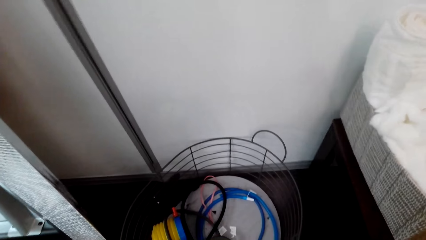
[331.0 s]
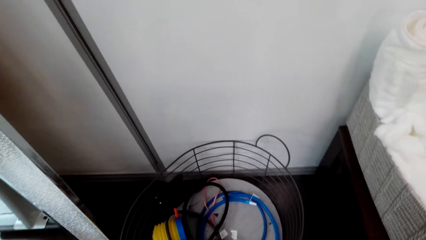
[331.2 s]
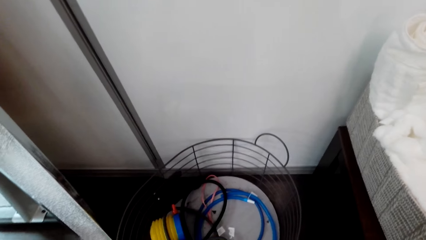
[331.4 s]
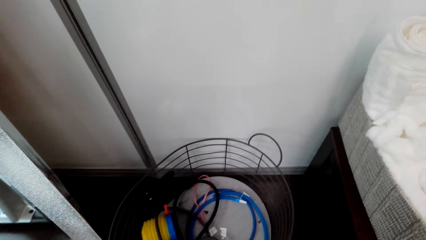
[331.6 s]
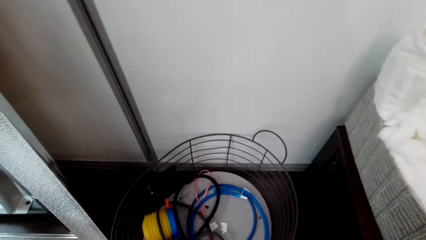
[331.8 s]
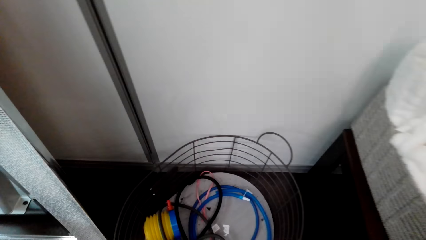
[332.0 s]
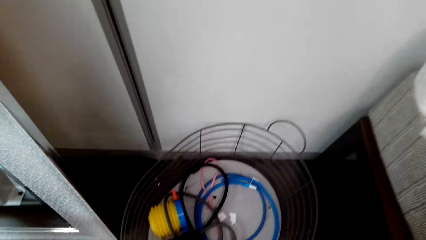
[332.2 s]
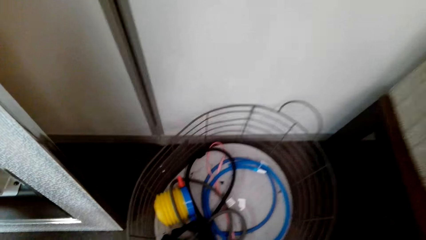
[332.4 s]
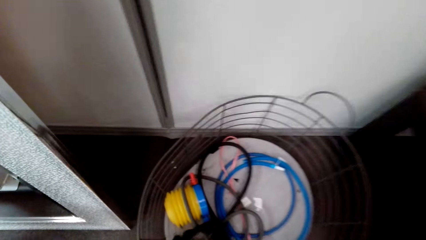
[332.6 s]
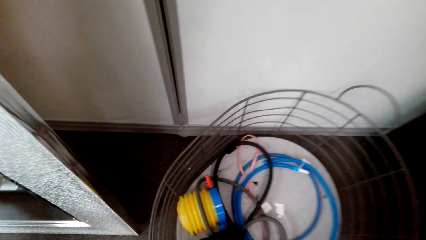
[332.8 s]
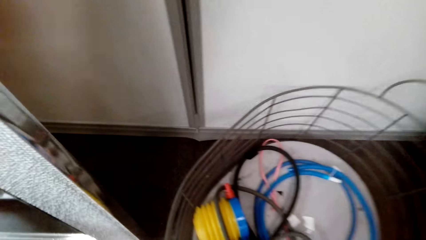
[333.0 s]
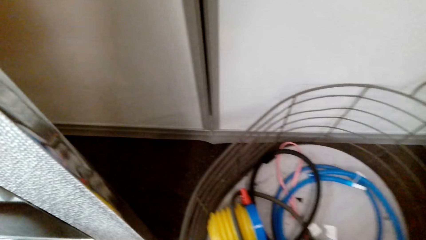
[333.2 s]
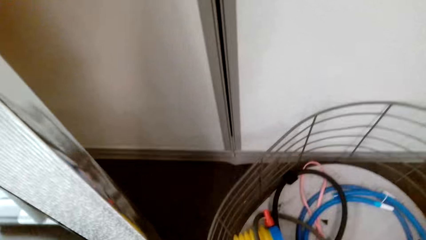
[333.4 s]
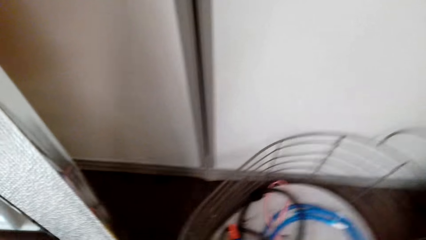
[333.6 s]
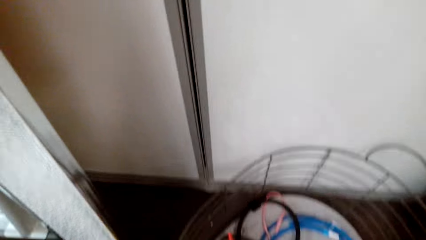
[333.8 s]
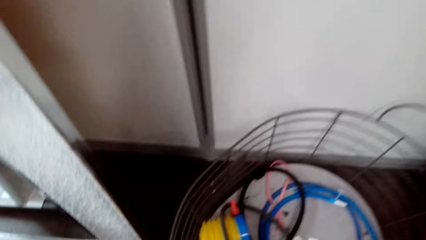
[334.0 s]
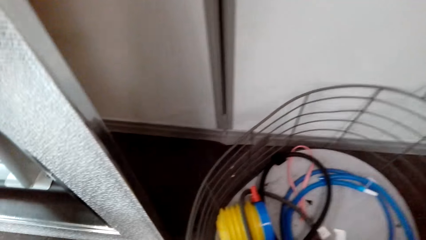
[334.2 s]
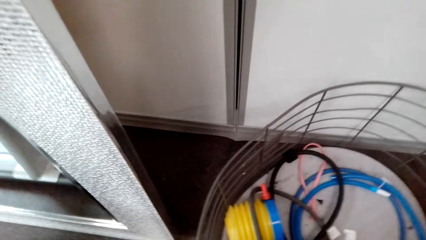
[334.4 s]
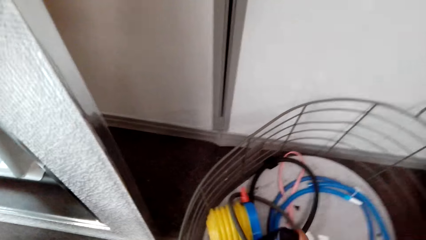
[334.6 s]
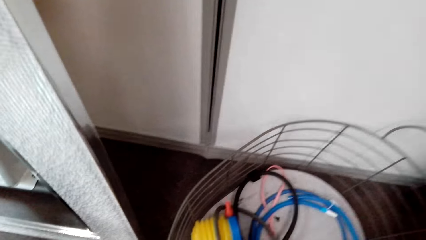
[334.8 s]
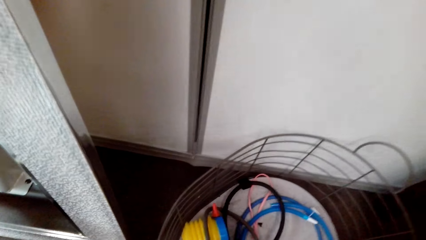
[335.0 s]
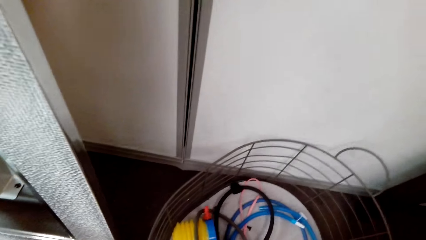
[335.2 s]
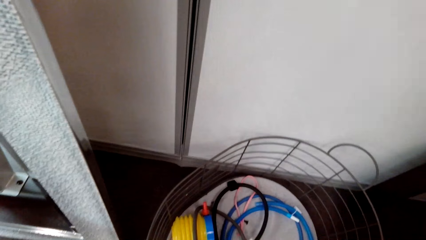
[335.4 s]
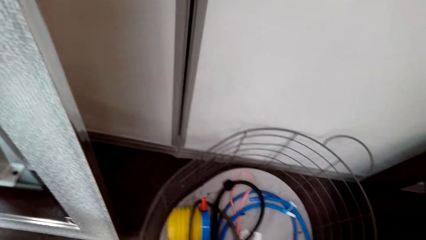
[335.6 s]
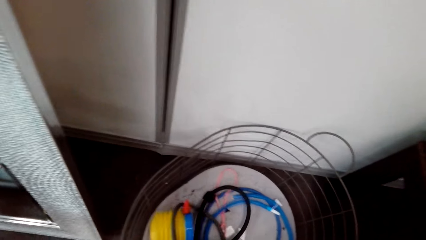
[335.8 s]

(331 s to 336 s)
The camera wearer picks up the jump rope.

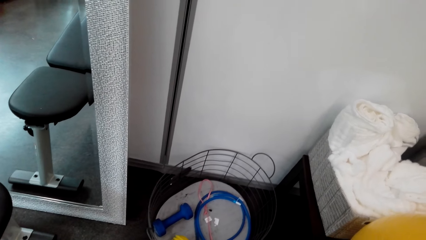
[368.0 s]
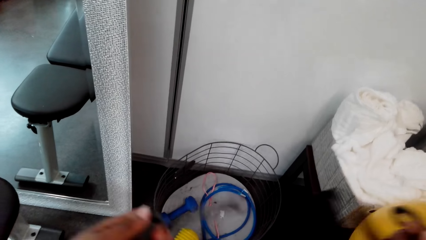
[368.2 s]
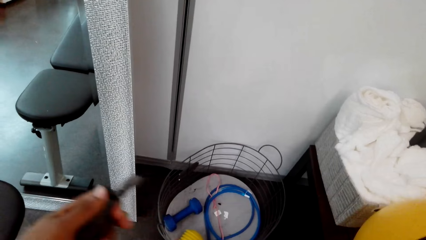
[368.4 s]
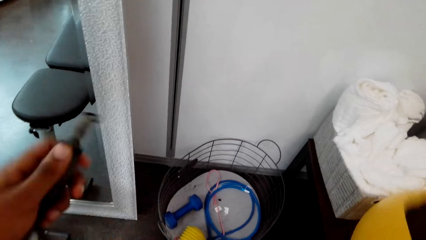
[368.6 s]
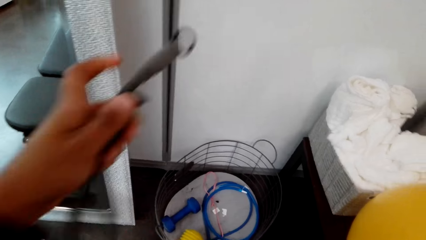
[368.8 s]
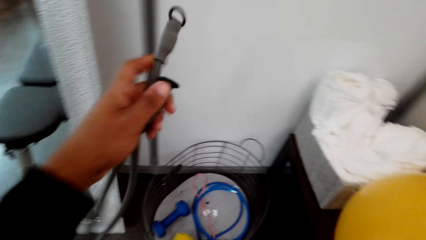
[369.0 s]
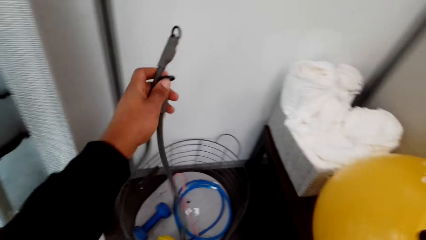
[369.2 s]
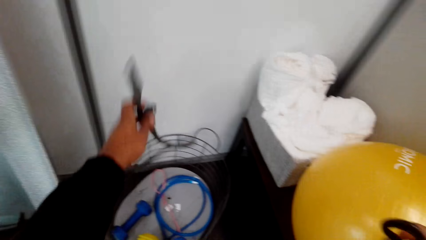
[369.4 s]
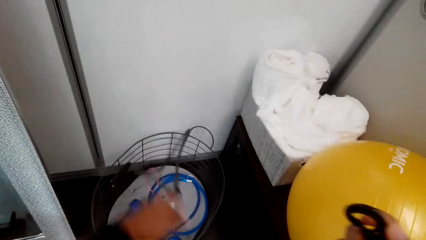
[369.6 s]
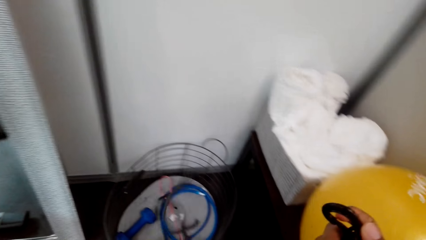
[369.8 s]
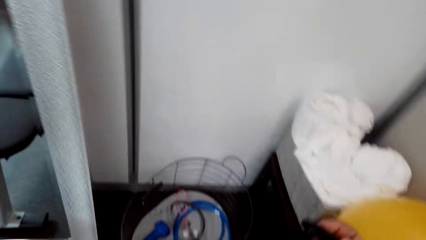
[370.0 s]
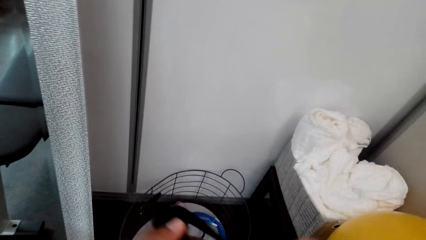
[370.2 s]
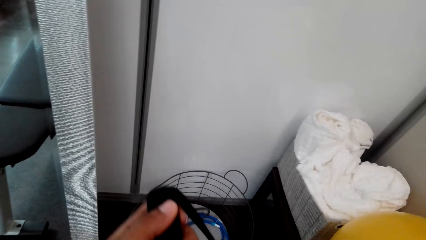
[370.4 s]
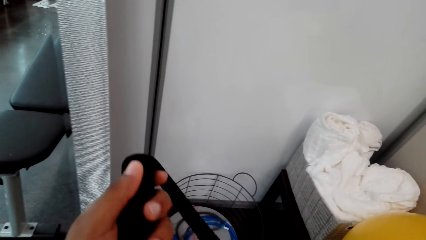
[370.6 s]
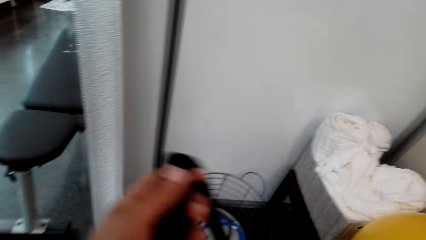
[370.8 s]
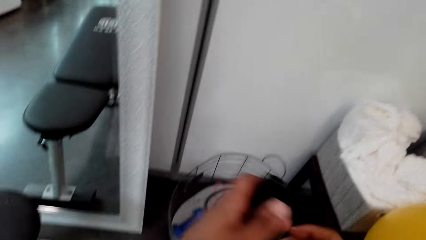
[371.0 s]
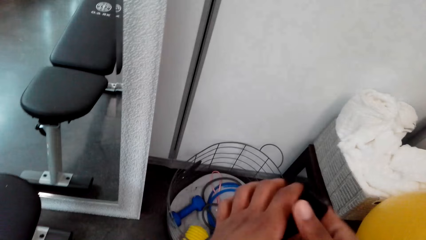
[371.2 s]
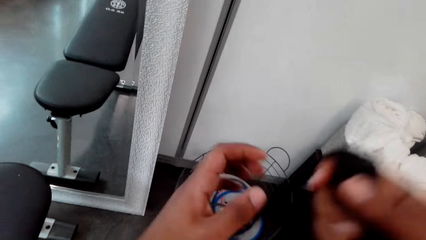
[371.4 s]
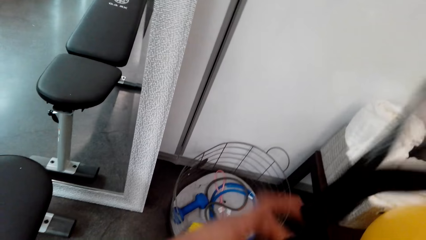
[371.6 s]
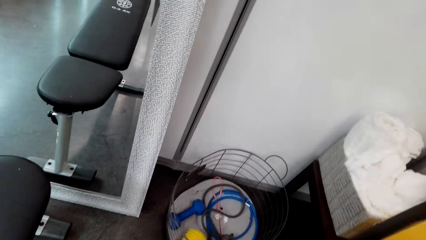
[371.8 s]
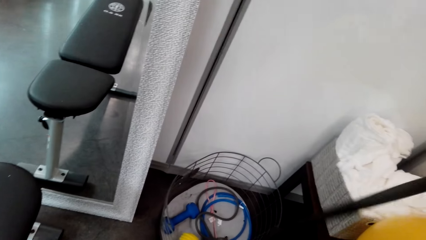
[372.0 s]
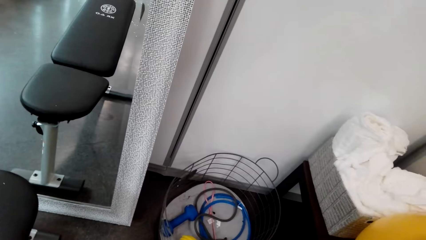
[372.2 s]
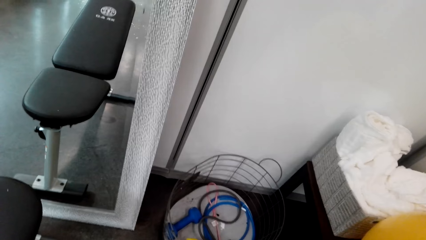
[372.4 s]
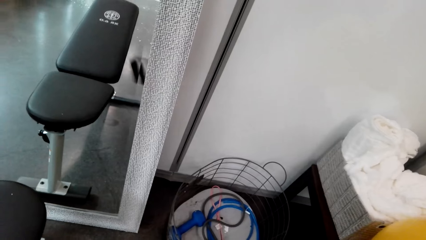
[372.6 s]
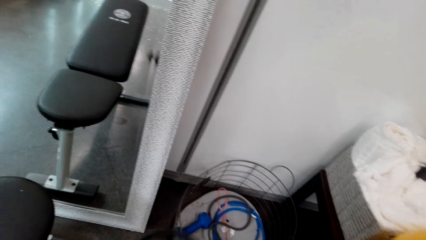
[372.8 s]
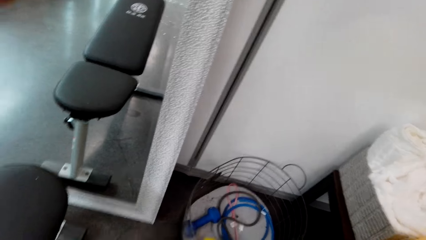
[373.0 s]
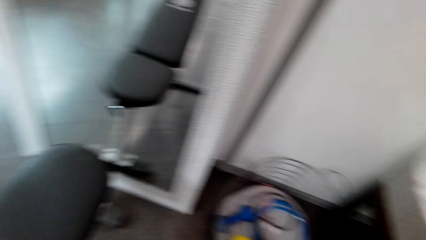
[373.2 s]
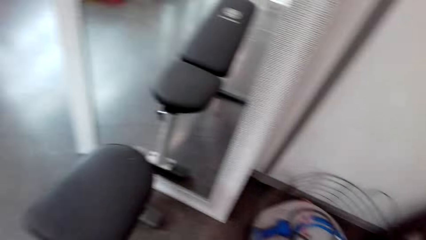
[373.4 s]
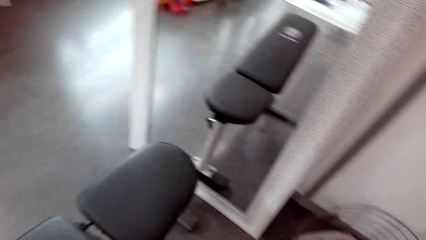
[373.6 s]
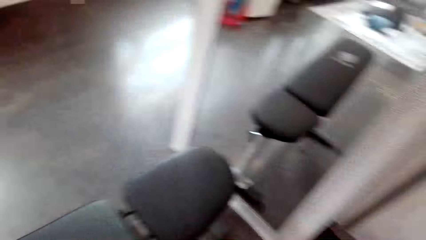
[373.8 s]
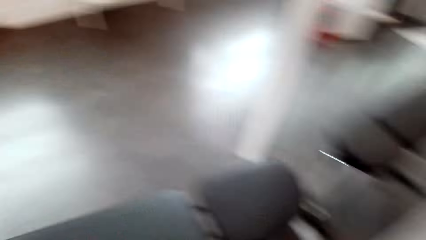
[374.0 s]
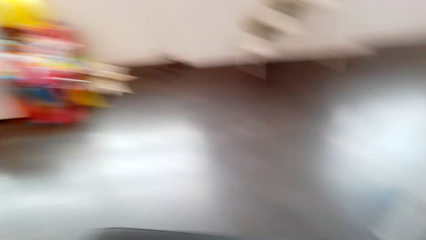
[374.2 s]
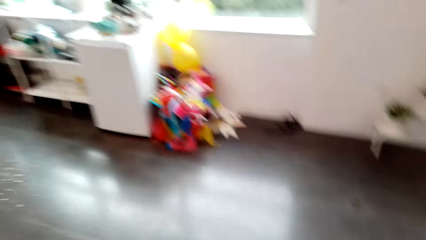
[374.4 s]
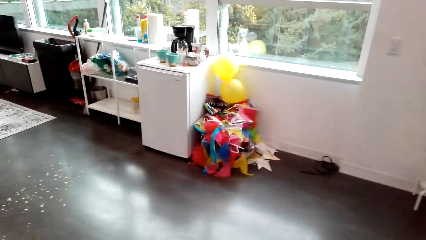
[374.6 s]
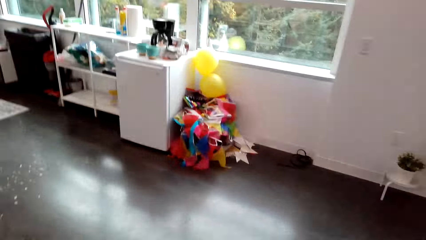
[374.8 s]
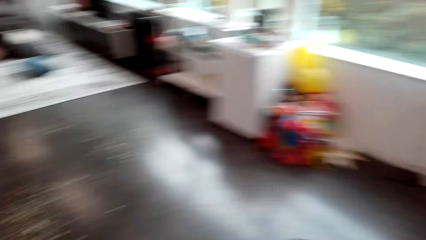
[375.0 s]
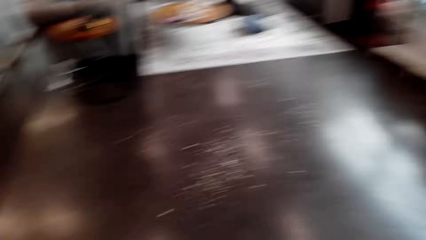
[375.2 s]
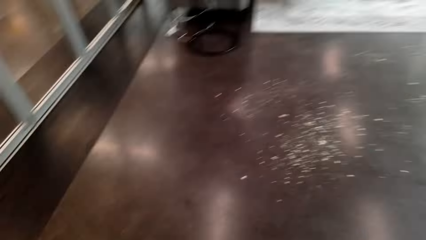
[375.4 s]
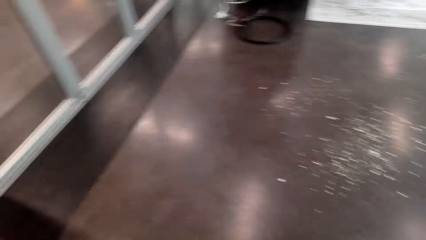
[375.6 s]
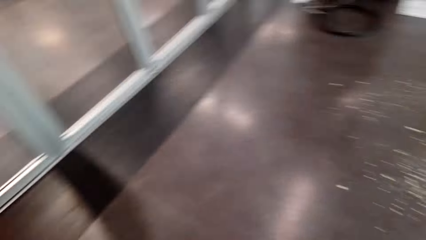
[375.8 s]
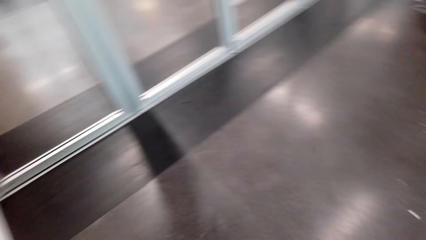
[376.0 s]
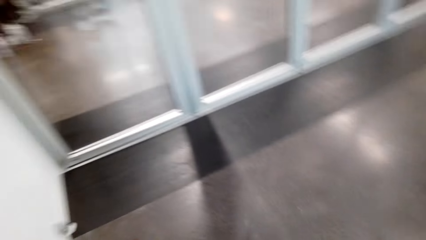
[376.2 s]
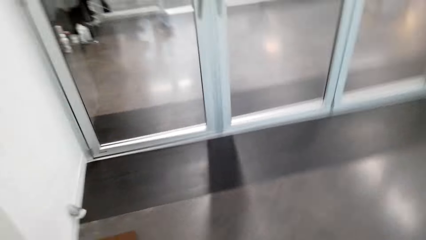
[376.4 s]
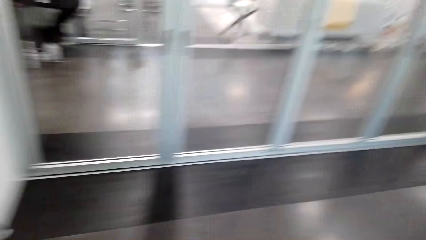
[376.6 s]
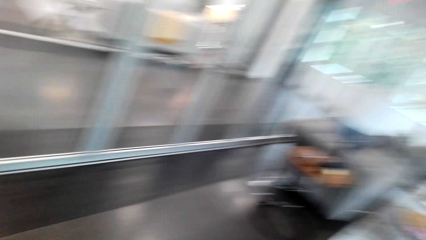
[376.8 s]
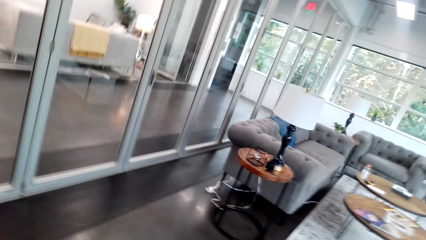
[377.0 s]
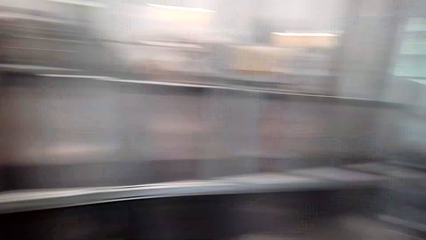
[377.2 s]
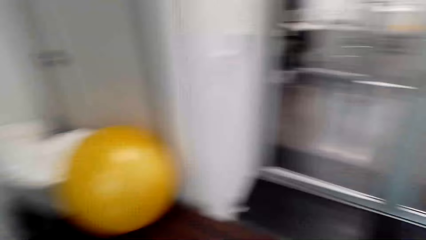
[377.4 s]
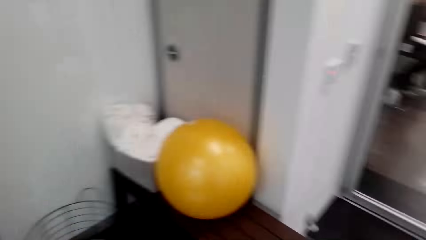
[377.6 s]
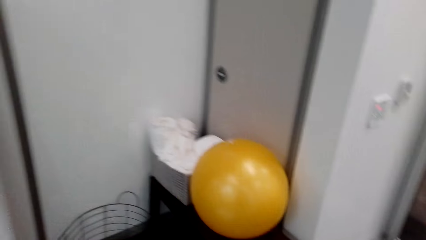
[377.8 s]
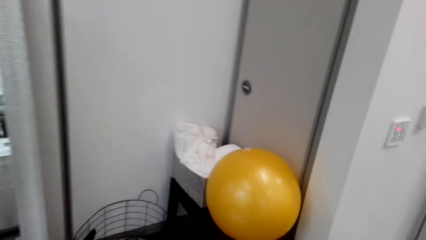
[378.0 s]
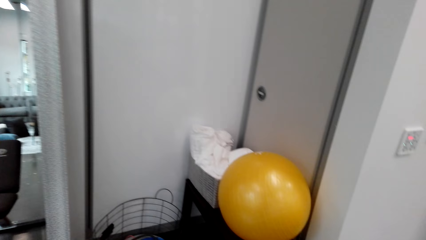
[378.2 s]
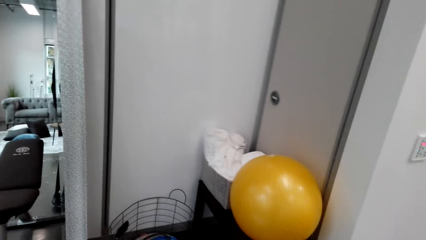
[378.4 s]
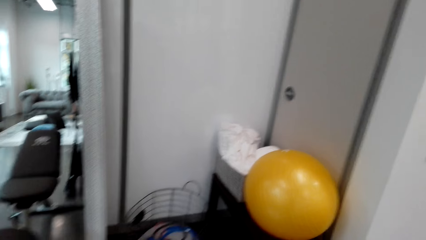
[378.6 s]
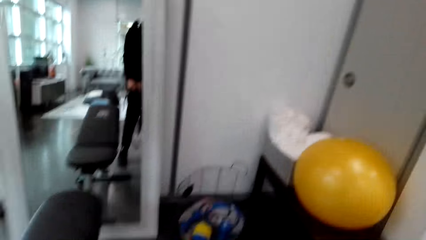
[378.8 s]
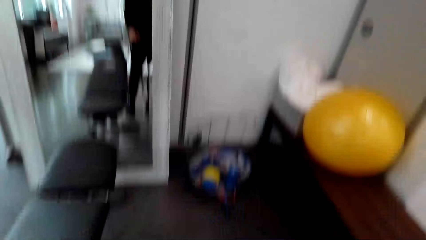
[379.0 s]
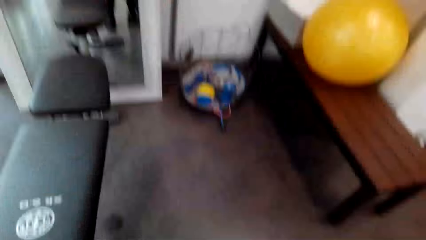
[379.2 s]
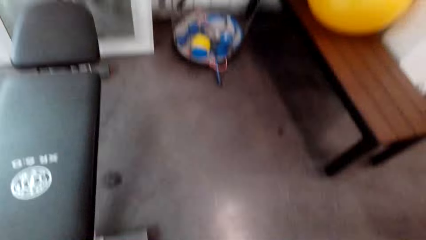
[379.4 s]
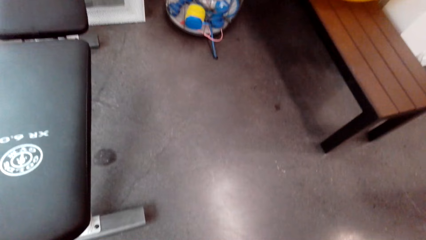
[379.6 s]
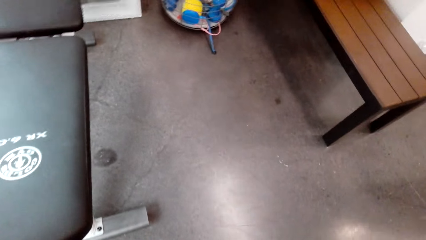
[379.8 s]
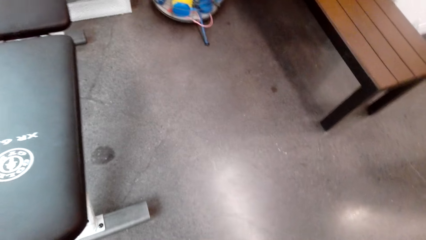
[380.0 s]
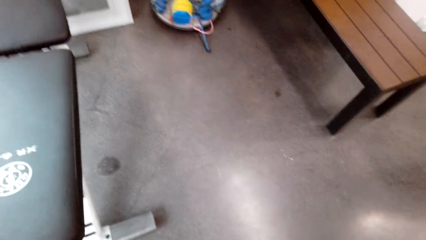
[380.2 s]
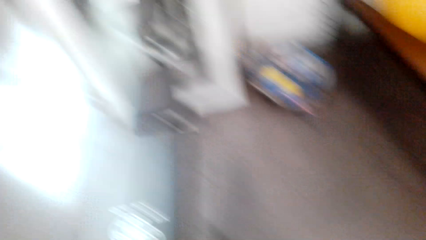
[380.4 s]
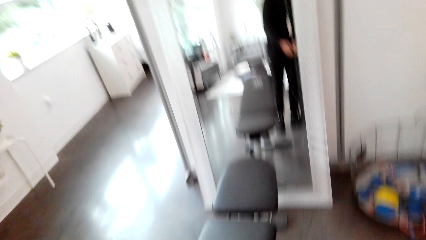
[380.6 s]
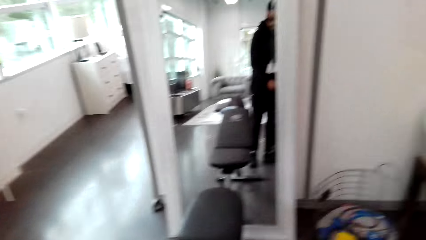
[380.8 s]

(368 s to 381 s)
The camera wearer throws the jump rope. They walk around the room.
